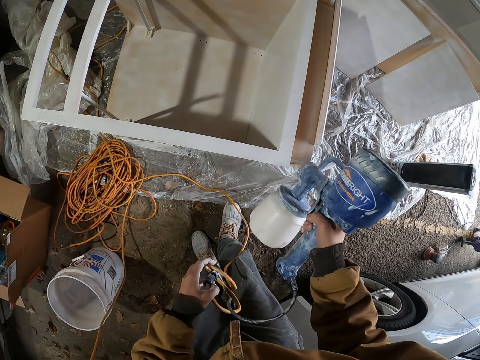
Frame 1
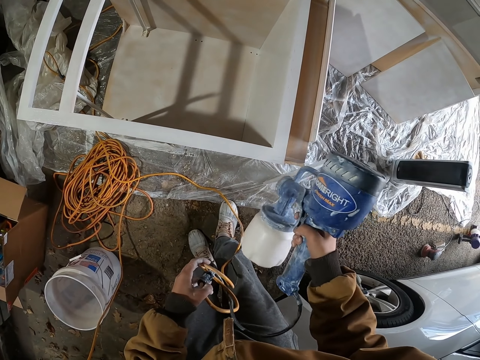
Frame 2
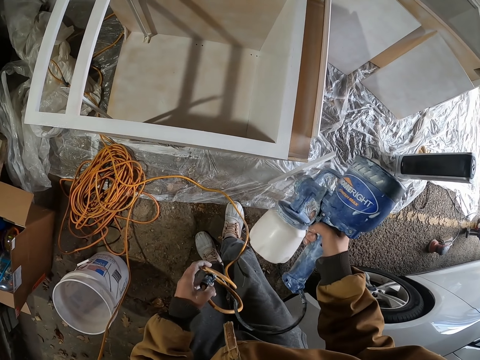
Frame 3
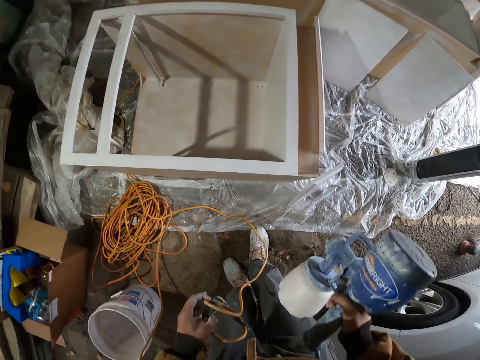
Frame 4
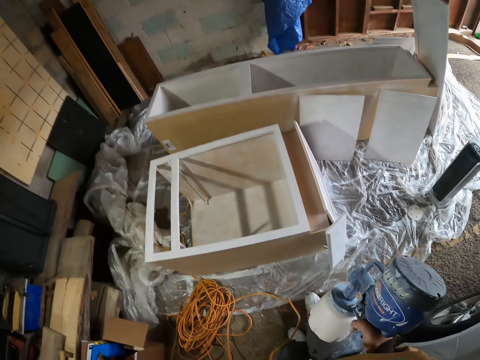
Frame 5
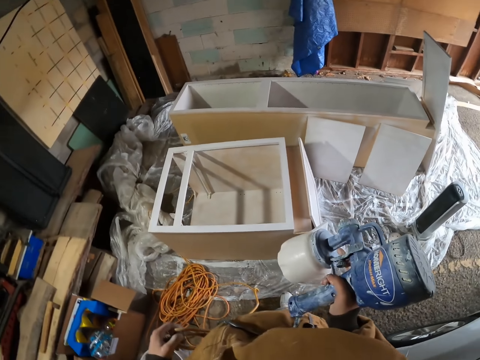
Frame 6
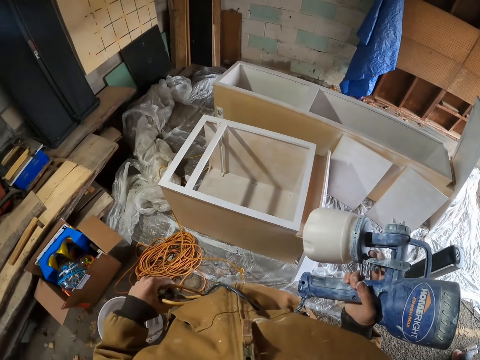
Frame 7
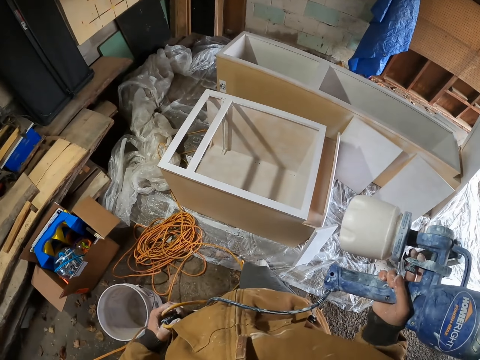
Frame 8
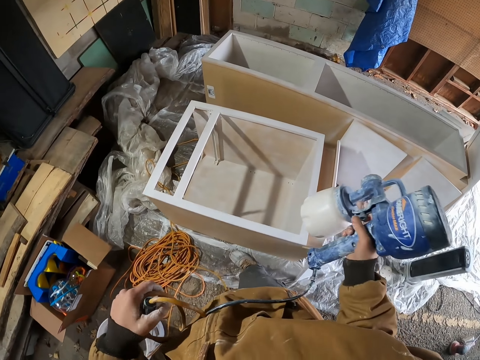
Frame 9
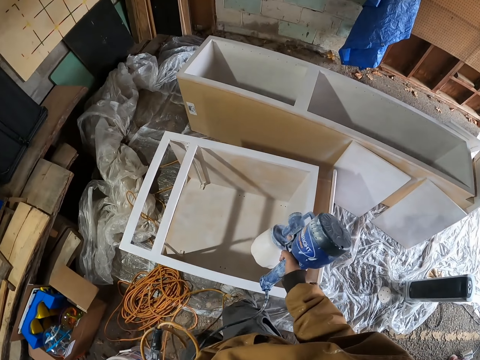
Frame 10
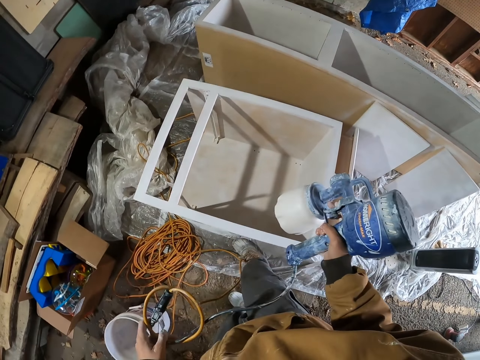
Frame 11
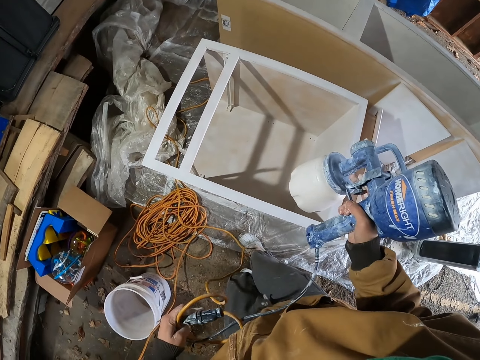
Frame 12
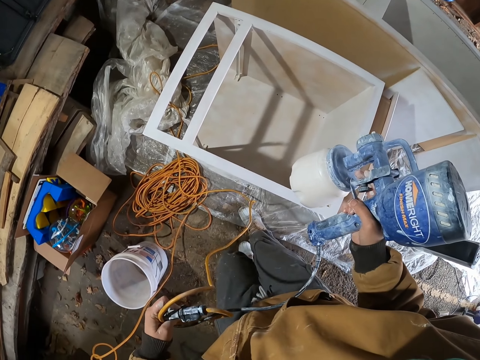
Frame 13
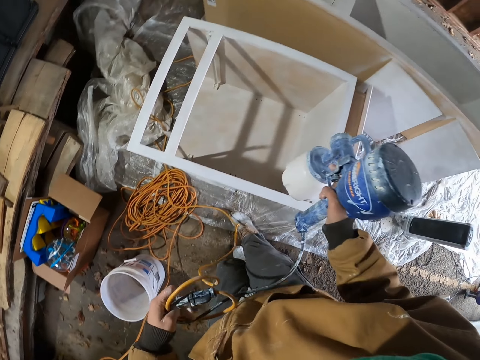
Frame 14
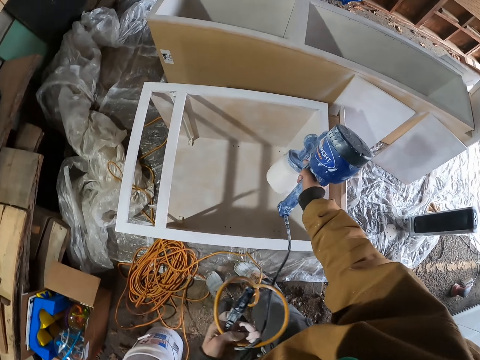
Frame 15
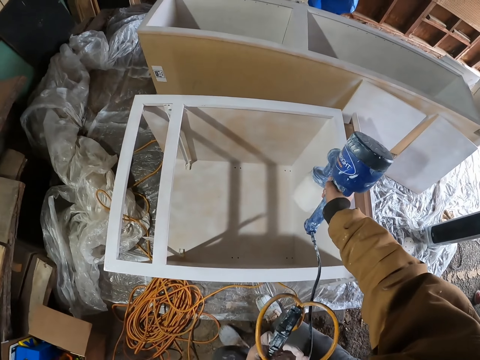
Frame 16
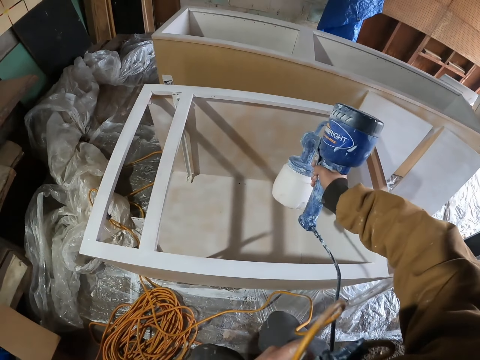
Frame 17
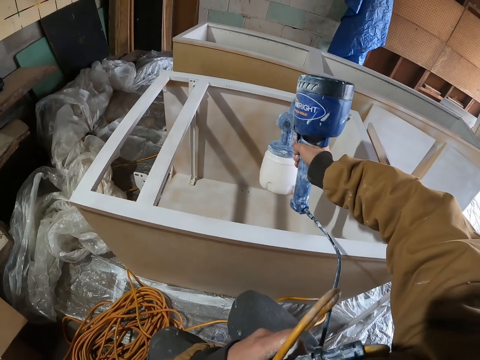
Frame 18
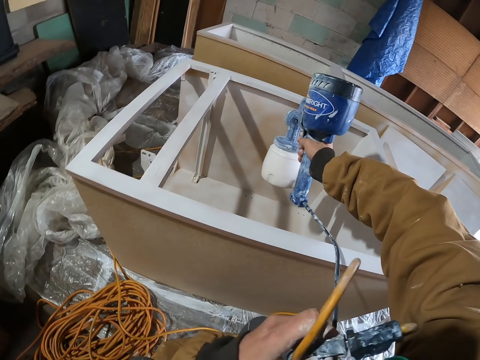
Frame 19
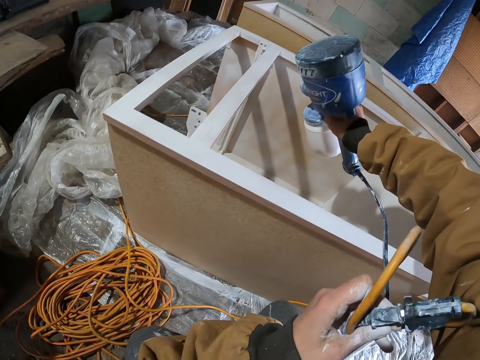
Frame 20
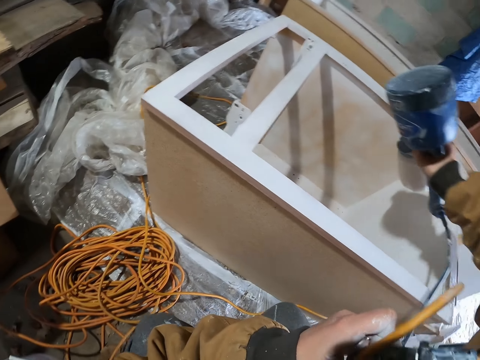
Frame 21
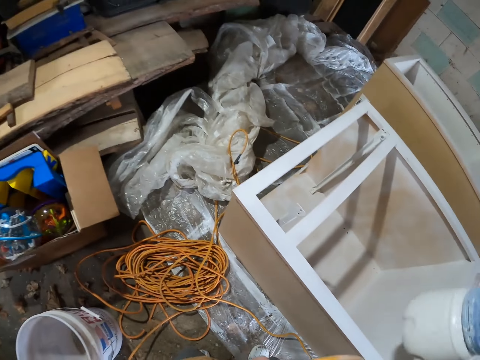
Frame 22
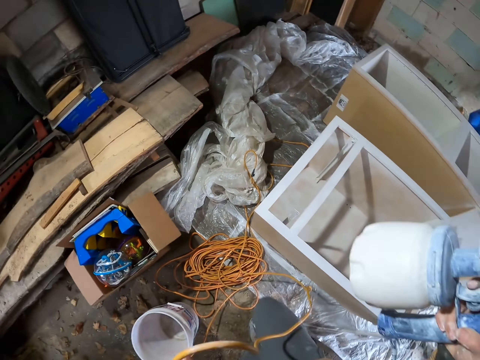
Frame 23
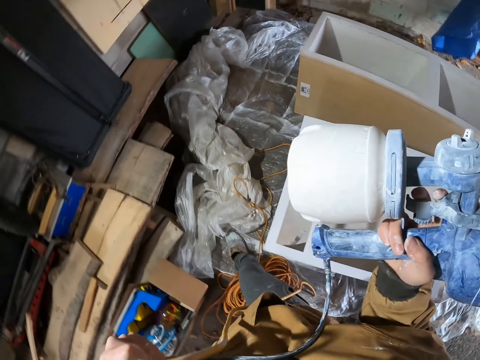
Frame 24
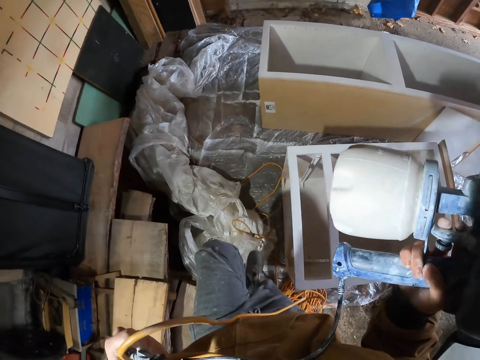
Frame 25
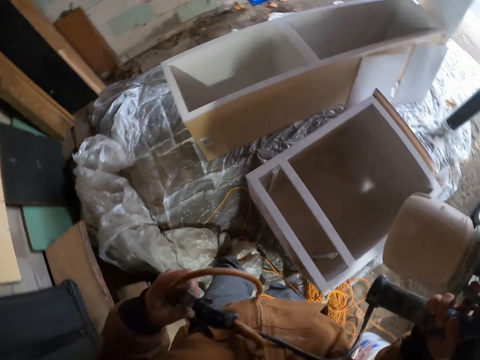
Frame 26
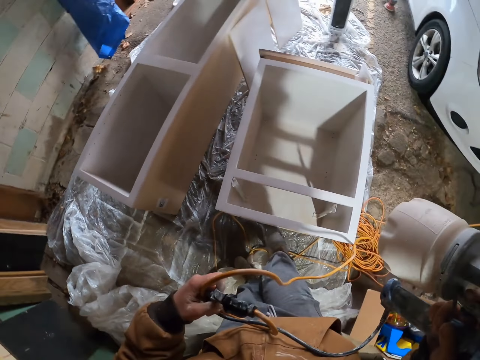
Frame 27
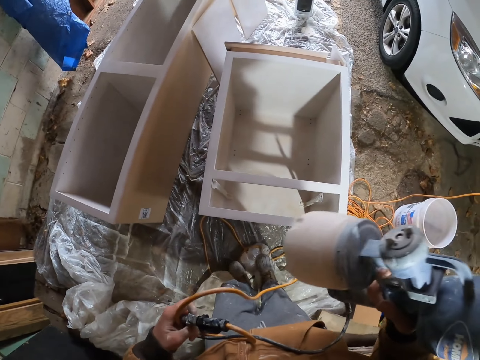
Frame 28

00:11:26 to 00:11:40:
The camera wearer sprays paint in the wooden drawer with a paint spray gun. They adjust the paint gun cable. They spray paint in the wooden drawer with the paint spray gun. They walk around the wooden drawer.

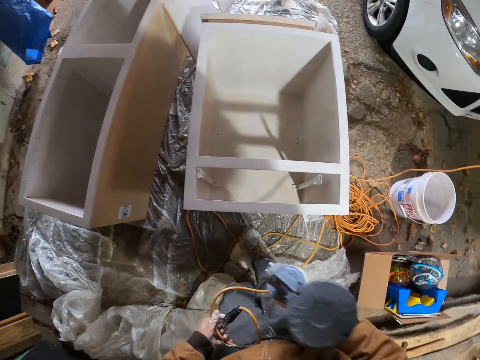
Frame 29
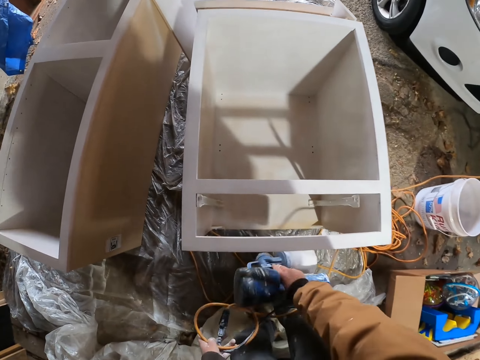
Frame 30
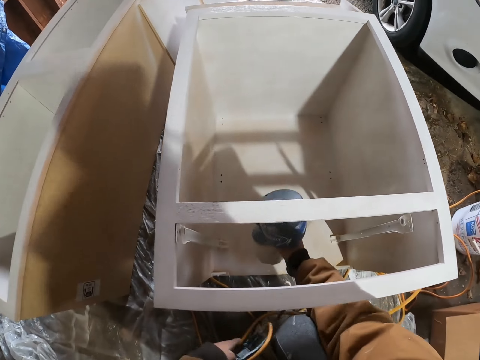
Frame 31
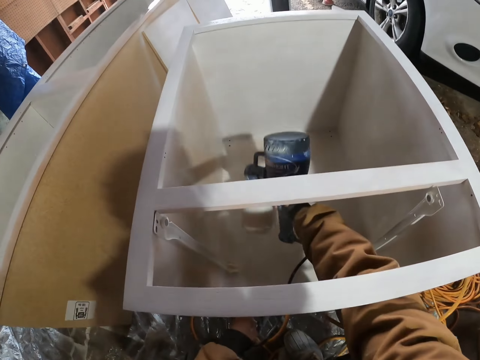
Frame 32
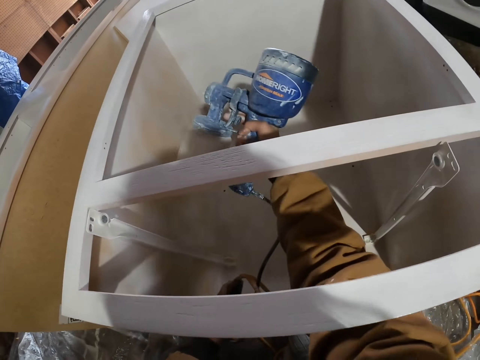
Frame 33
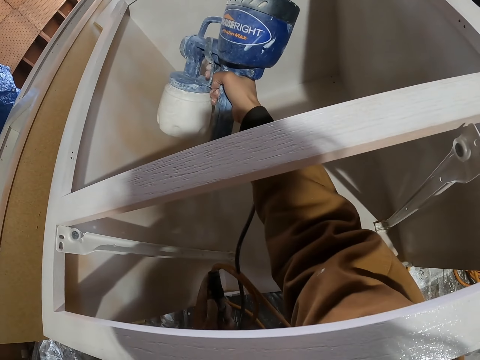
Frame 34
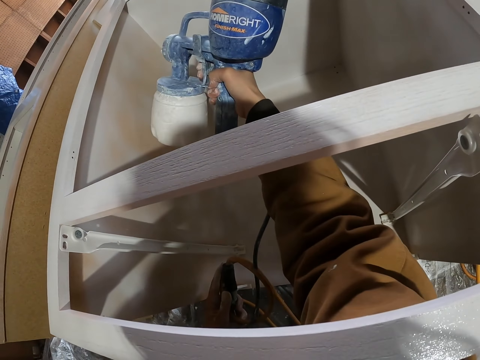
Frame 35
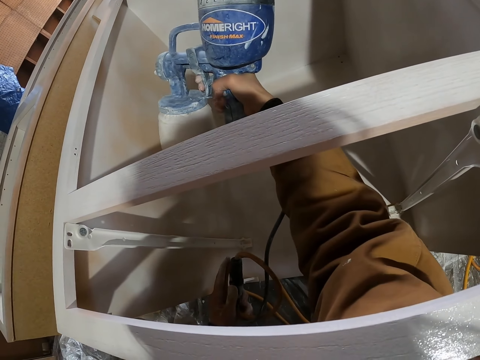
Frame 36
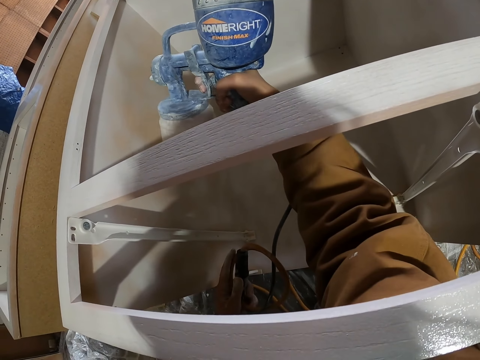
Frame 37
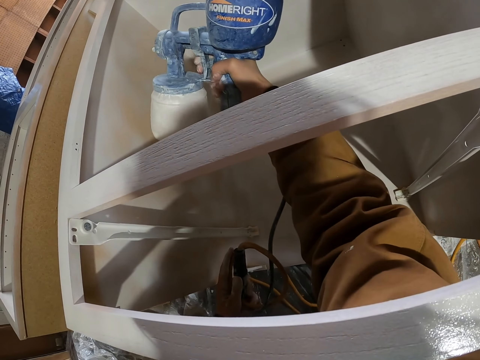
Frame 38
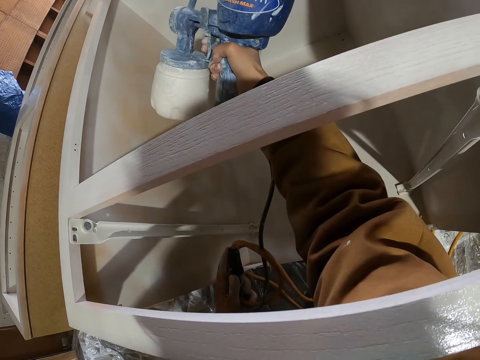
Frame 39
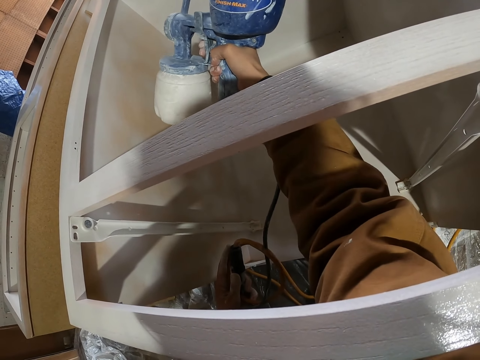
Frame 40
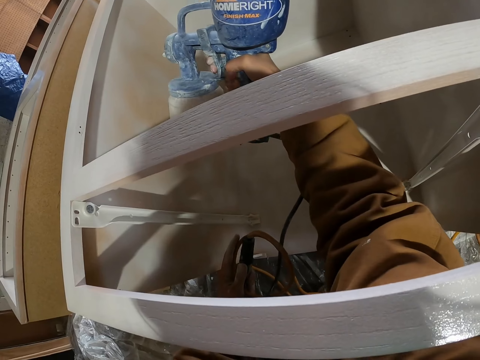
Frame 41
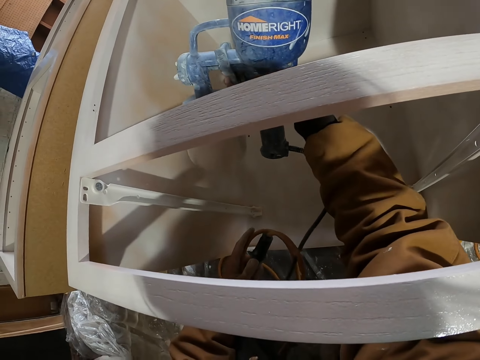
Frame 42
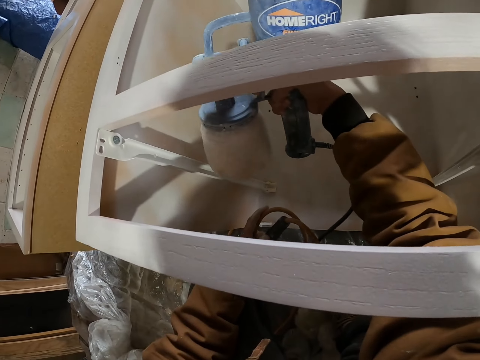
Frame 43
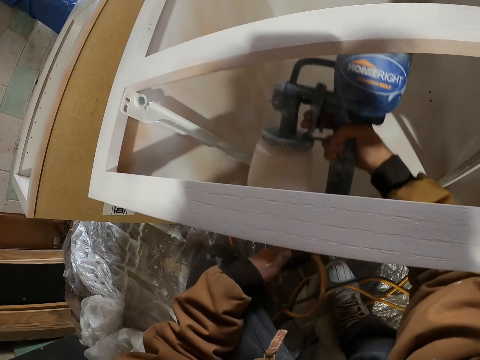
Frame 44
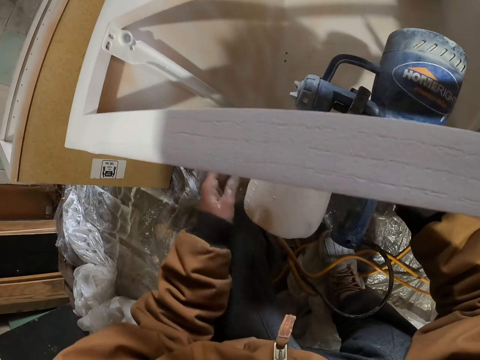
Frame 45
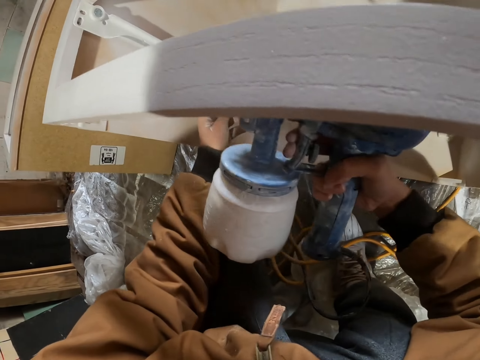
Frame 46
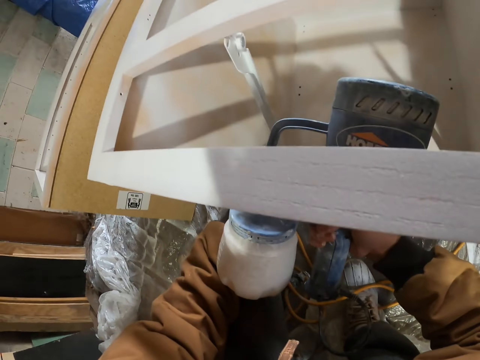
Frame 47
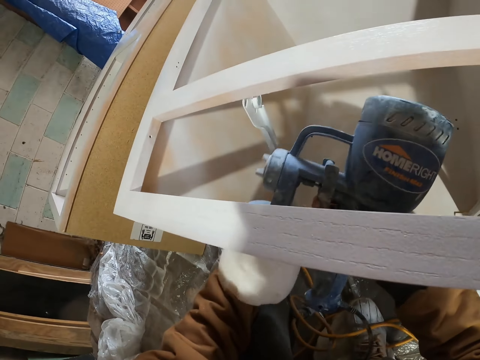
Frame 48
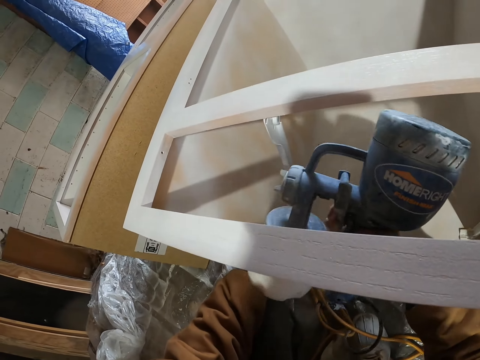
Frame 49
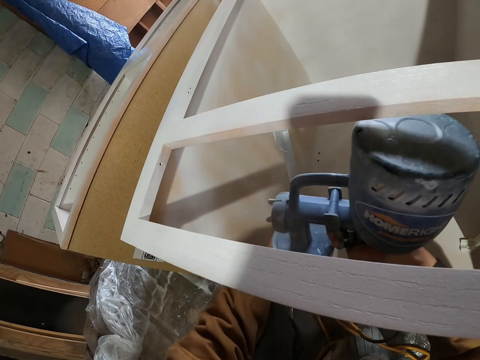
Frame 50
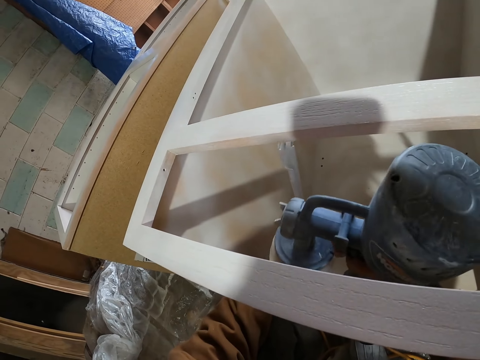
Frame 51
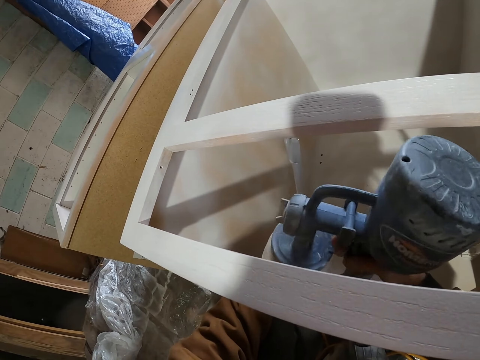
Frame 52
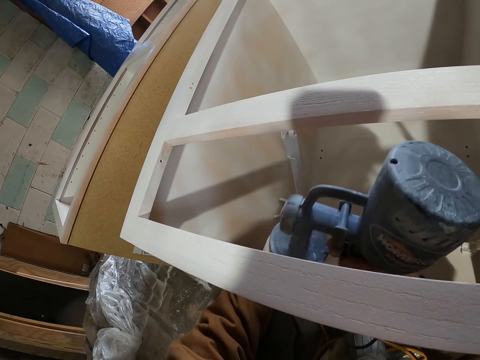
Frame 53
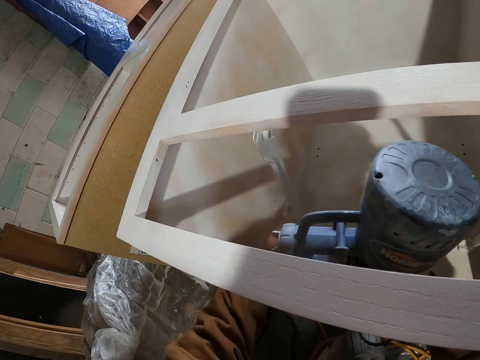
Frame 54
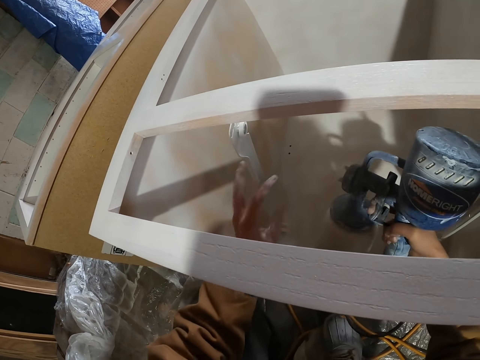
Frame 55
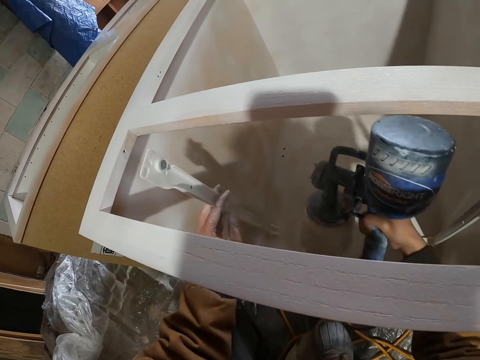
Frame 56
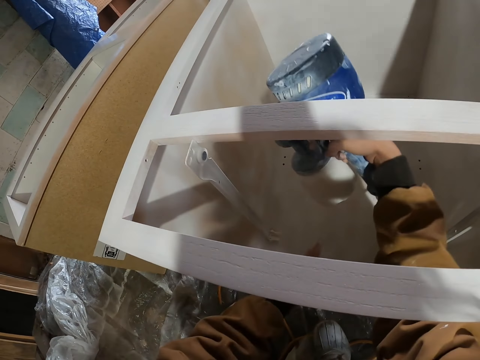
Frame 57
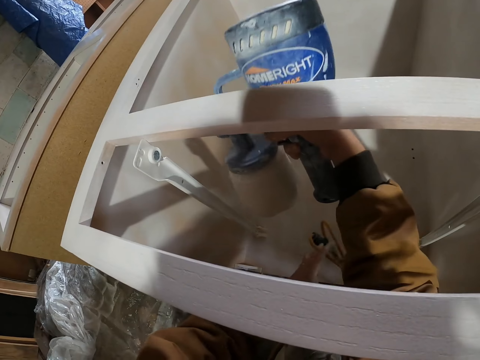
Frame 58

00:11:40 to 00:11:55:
The camera wearer passes a paint spray gun under the furniture. They bend down. They spray paint in the wooden drawer with the paint spray gun. They move a piece of wood with a hand. They spray paint with the paint spray gun. They move the piece of wood with a hand.
